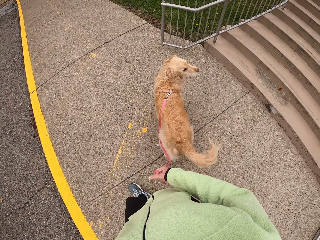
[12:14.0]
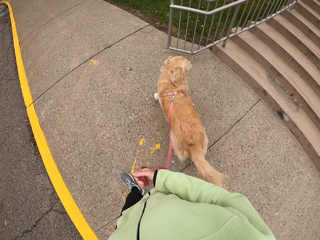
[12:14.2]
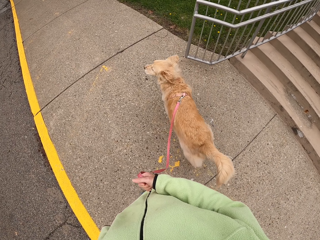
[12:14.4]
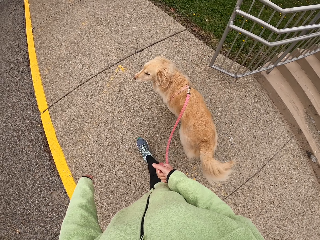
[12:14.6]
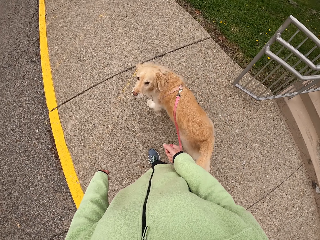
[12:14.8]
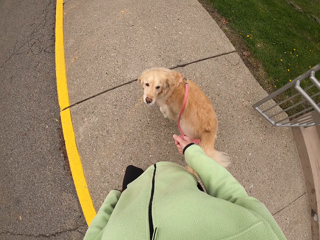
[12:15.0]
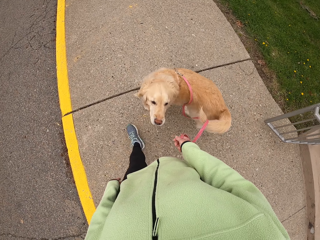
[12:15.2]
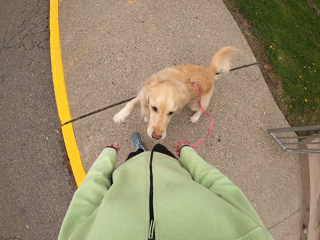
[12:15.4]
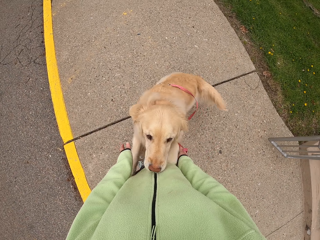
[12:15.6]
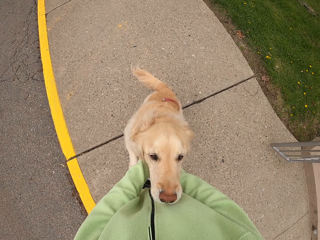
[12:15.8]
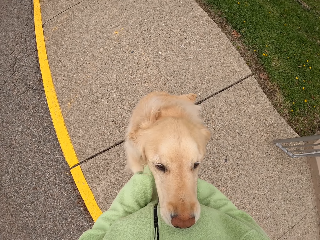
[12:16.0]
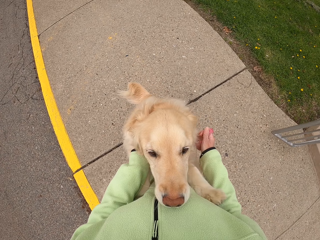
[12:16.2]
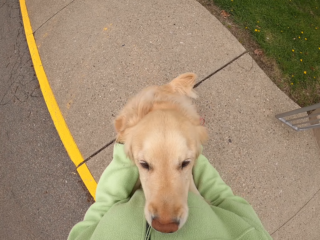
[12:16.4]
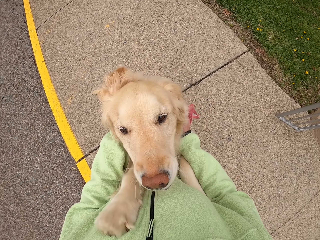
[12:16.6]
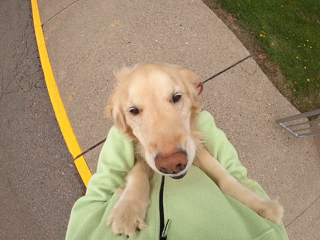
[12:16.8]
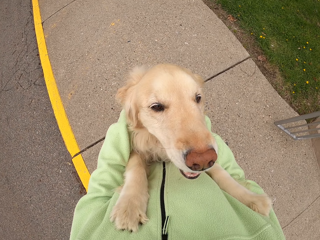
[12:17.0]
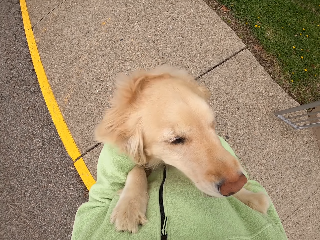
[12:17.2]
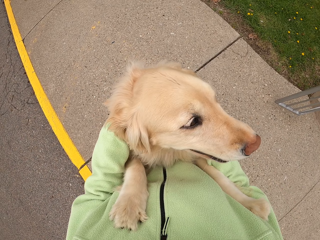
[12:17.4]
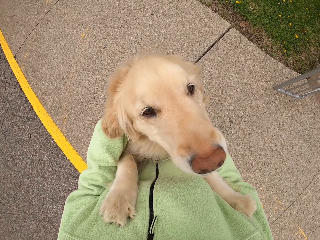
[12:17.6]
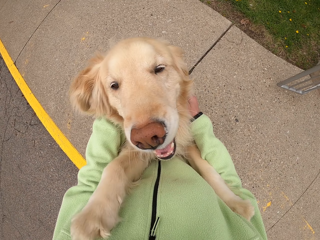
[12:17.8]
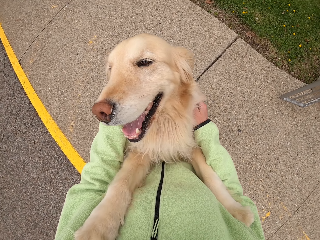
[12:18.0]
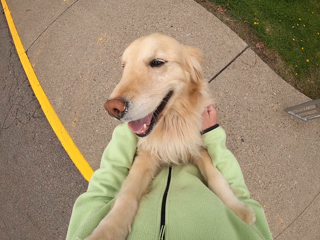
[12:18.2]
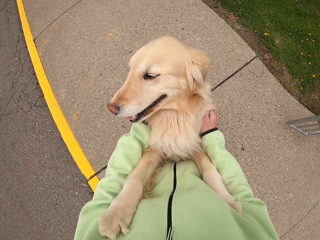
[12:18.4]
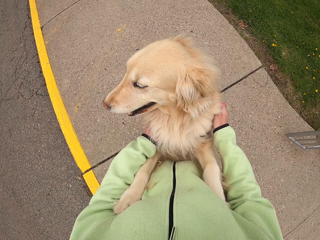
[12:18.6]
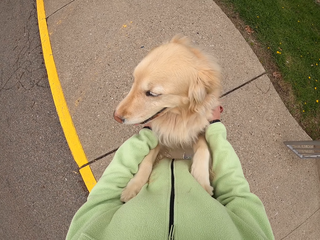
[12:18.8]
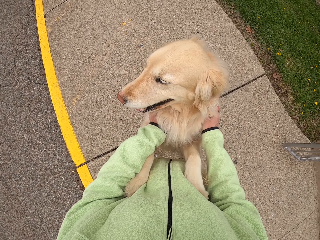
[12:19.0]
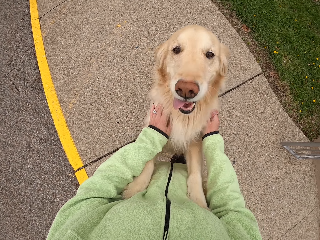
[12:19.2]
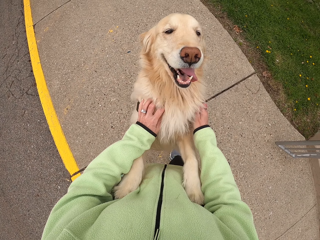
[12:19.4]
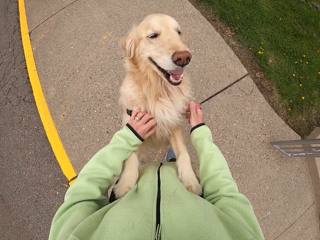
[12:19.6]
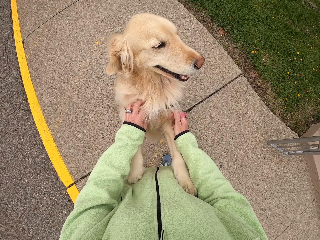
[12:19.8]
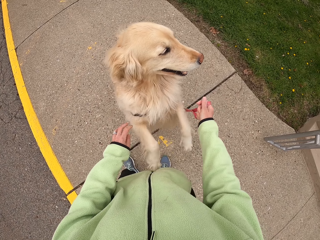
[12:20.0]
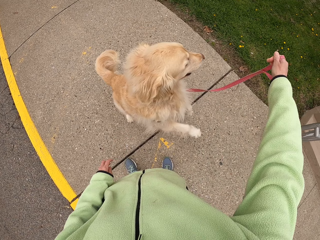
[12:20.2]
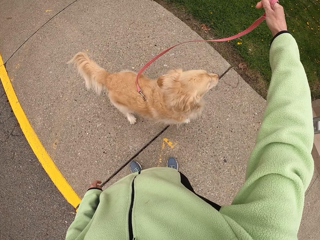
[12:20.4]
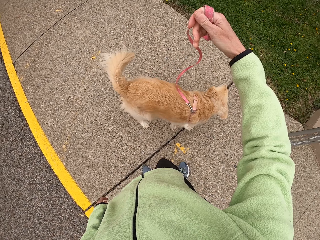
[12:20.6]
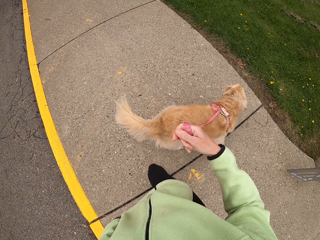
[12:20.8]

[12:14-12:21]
The camera wearer lifts up the puppy with both hands. They play with the puppy.

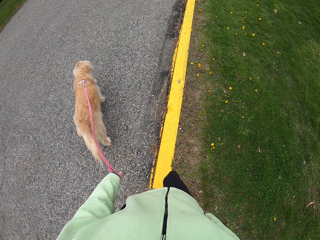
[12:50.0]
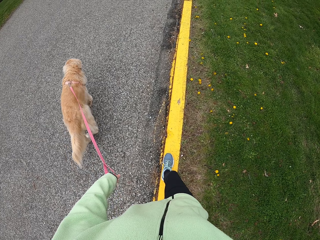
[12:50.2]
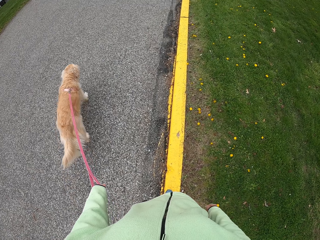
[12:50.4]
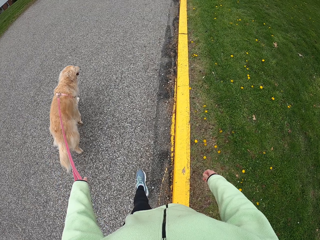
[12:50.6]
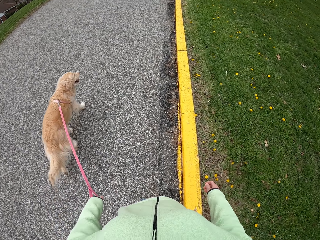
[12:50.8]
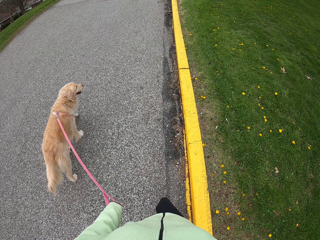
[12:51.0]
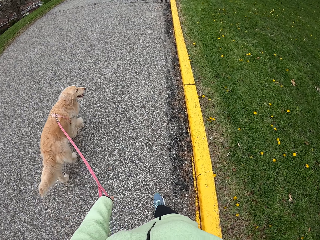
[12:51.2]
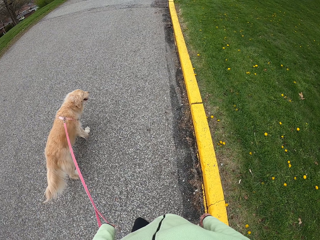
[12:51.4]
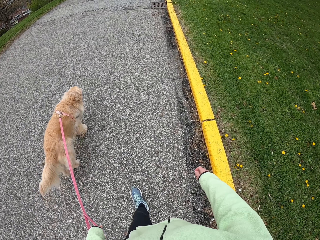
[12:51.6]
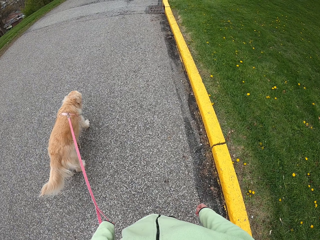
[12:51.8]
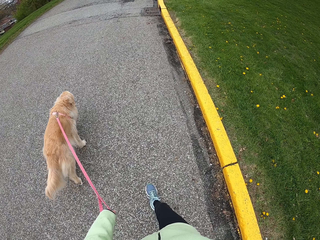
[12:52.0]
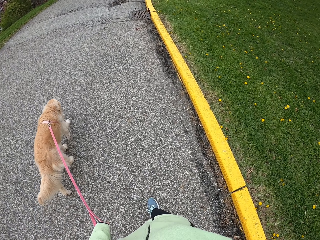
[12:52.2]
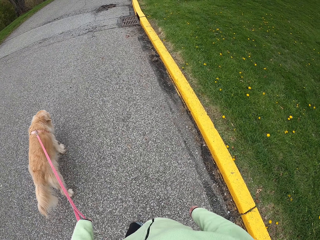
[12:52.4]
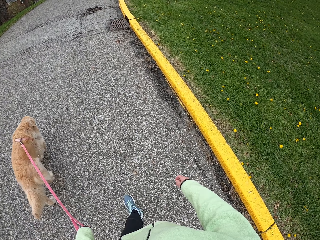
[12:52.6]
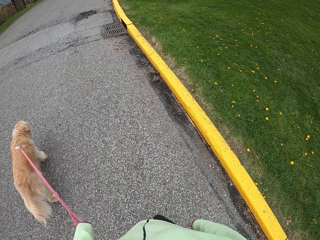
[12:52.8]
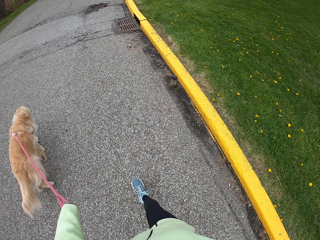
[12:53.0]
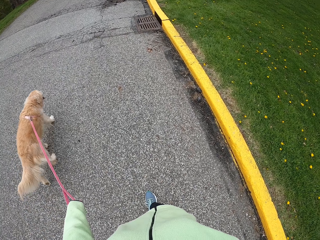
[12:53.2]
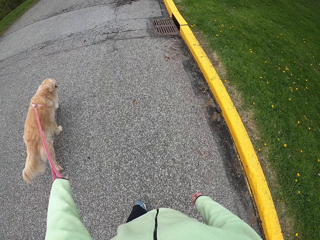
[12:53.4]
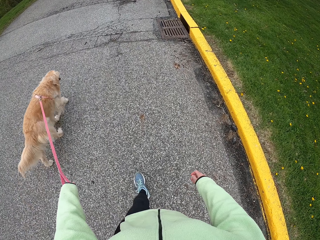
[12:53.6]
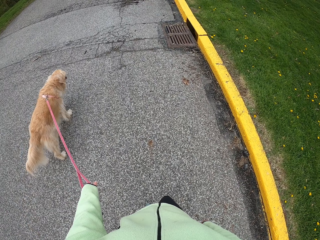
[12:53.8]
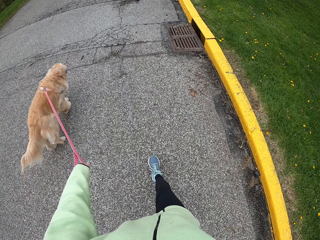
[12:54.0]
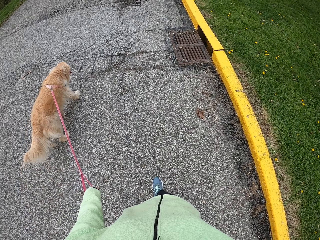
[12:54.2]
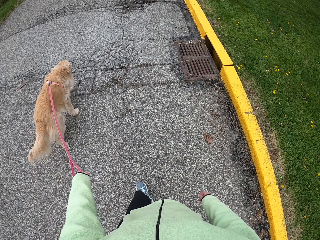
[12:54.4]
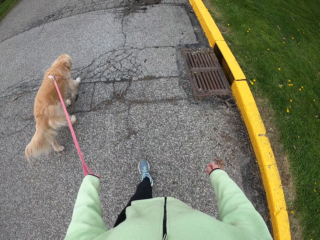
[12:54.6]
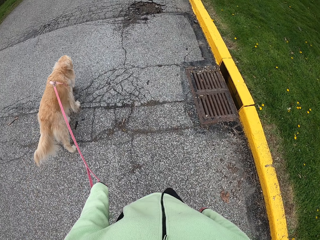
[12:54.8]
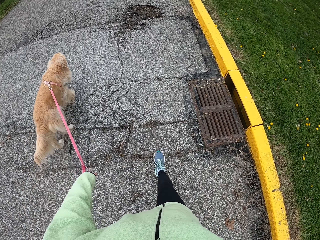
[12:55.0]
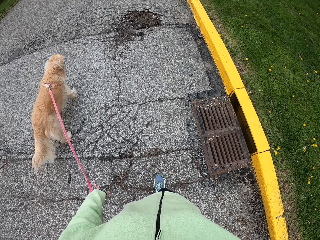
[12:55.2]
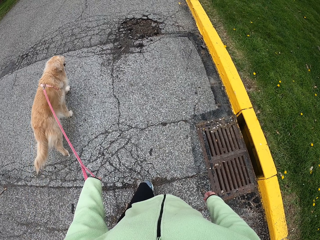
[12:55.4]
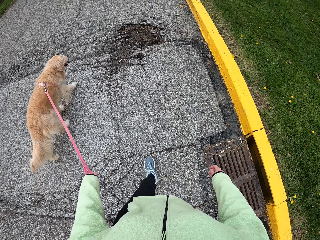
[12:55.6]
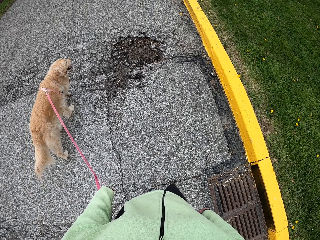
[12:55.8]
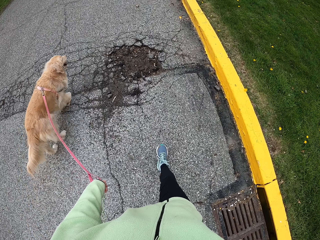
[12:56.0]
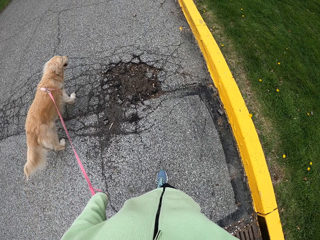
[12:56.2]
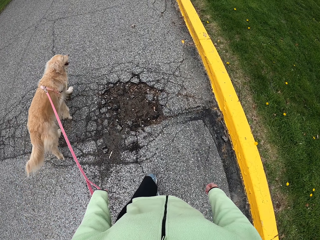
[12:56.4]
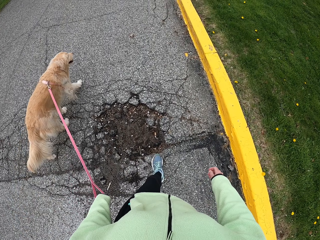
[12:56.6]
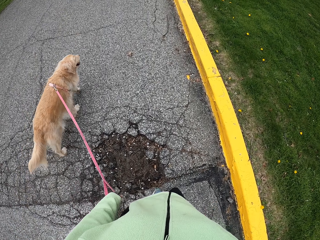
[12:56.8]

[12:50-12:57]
The camera wearer walks on the road with the puppy.

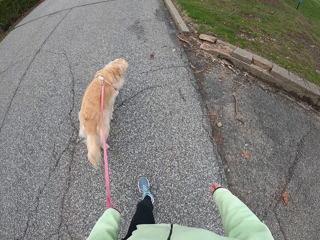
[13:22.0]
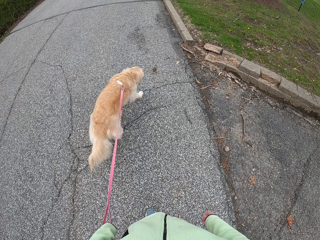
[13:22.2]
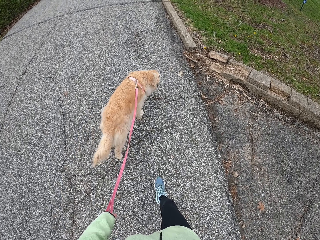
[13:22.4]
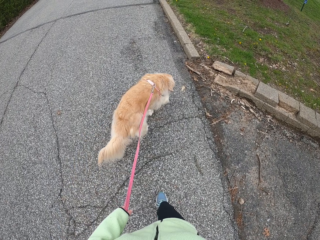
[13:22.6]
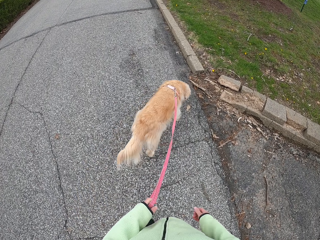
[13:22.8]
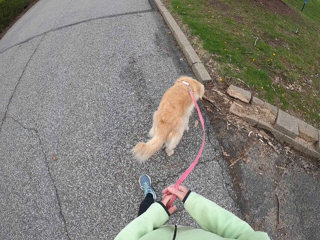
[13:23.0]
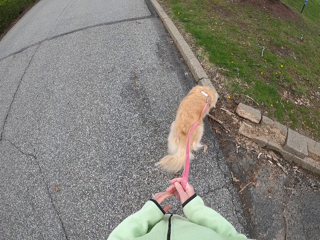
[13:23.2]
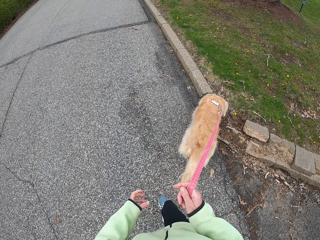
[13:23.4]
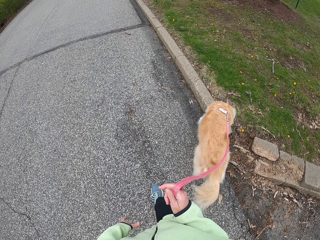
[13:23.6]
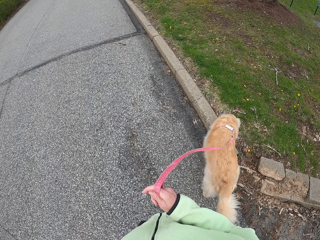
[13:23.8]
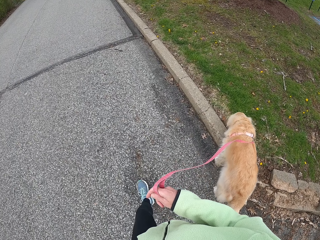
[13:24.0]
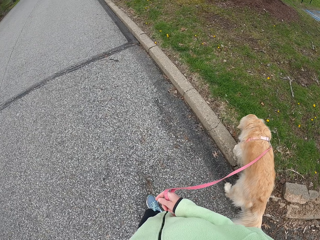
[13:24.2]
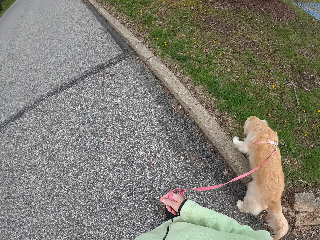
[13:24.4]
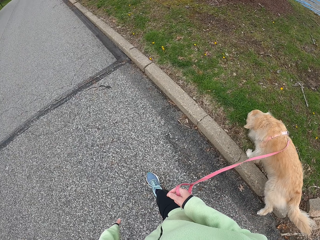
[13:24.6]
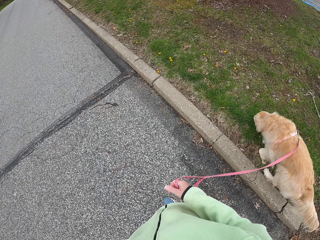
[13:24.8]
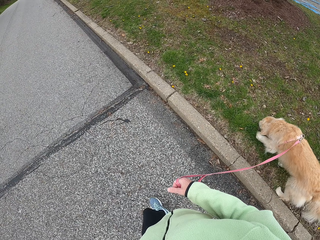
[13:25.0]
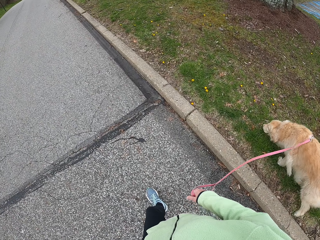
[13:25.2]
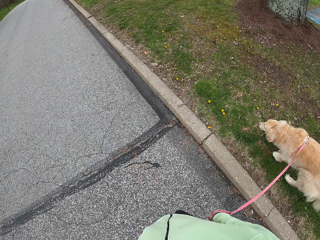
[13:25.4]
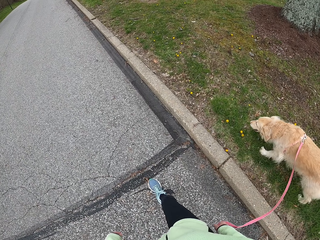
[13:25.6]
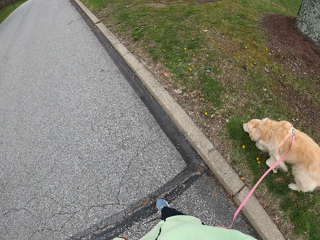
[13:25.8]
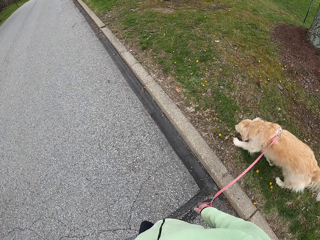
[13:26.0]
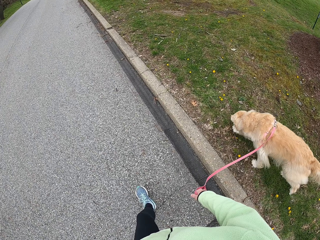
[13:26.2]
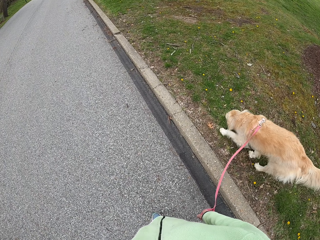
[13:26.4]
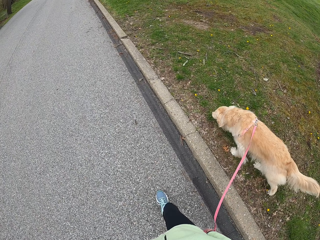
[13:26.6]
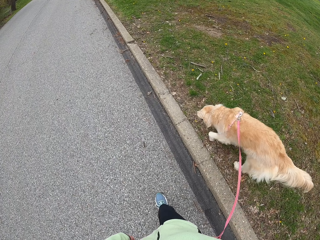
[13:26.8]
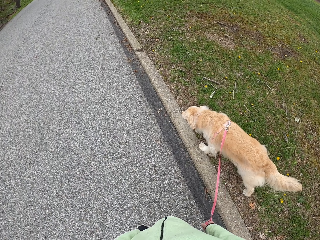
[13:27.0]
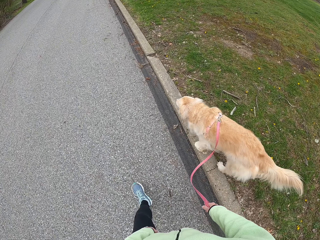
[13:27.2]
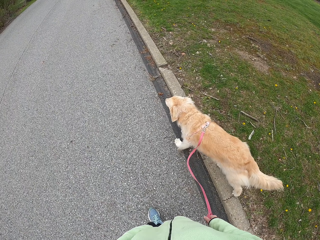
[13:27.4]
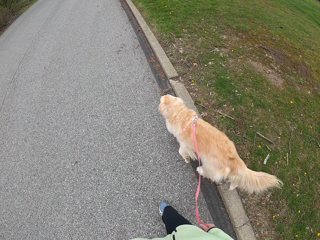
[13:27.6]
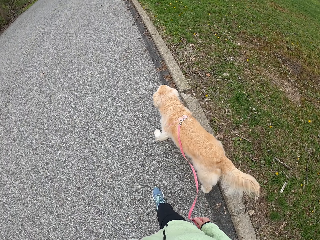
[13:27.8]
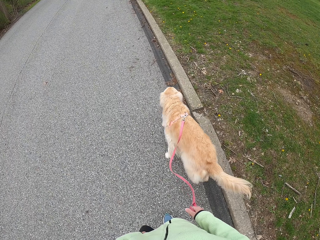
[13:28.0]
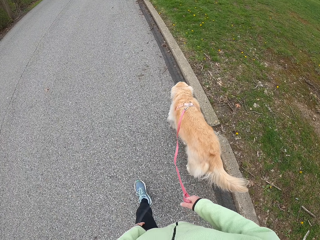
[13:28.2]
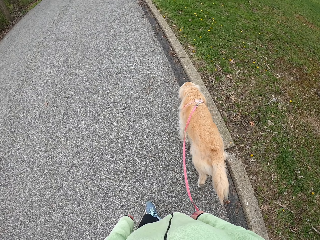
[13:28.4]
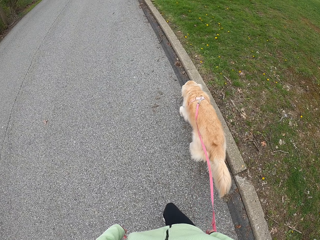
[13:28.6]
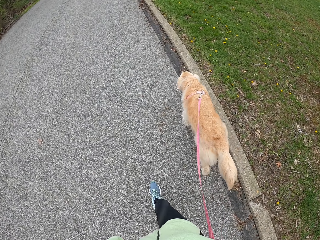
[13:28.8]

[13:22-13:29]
The camera wearer holds the leash with the right hand.
